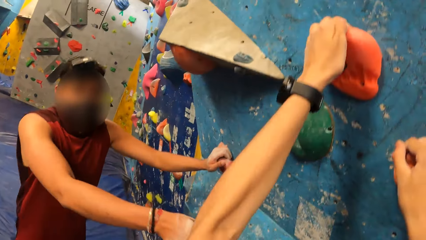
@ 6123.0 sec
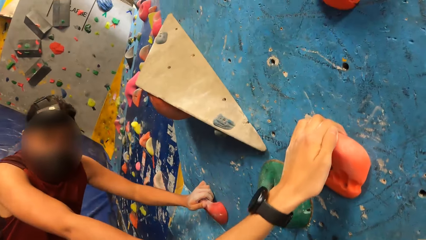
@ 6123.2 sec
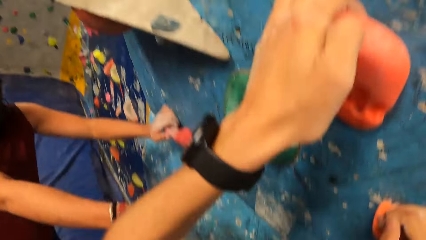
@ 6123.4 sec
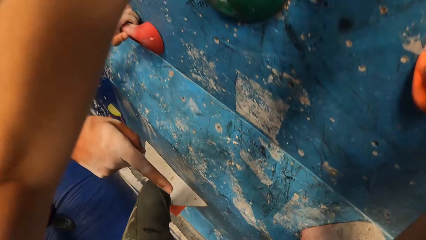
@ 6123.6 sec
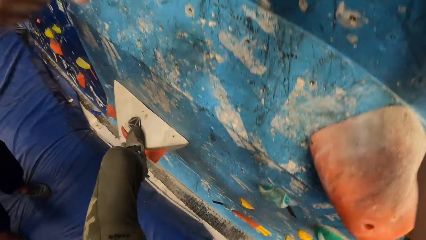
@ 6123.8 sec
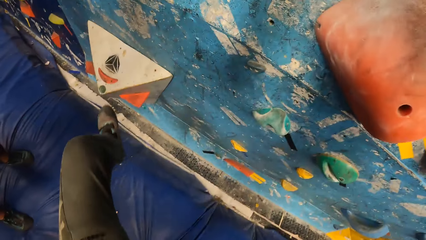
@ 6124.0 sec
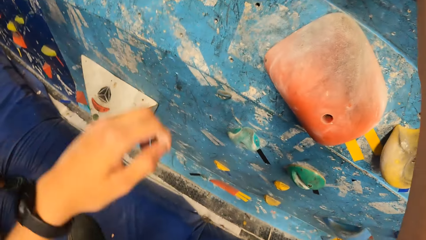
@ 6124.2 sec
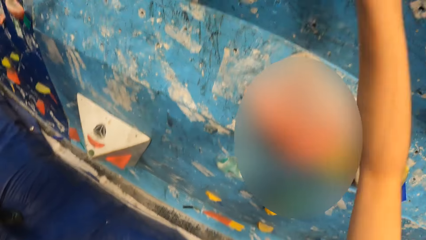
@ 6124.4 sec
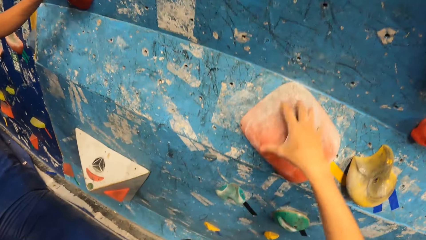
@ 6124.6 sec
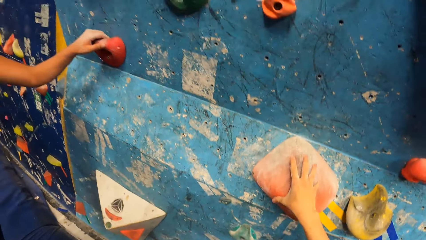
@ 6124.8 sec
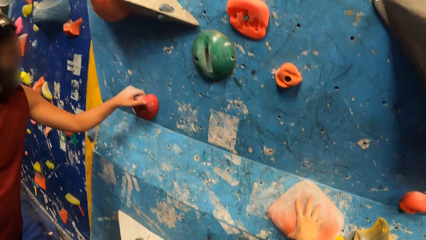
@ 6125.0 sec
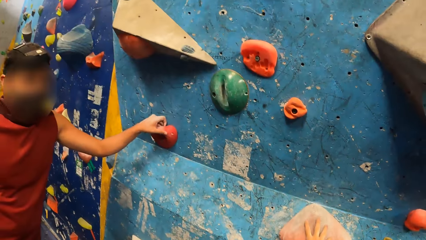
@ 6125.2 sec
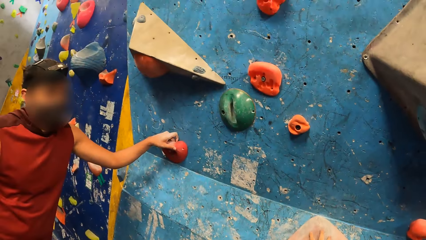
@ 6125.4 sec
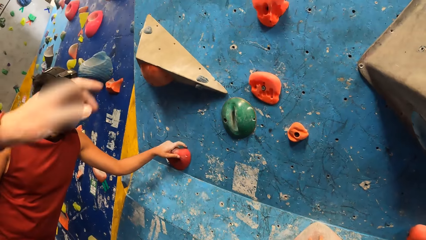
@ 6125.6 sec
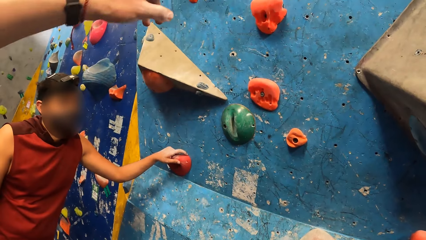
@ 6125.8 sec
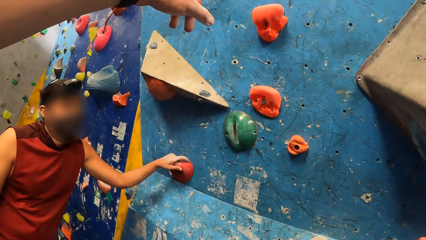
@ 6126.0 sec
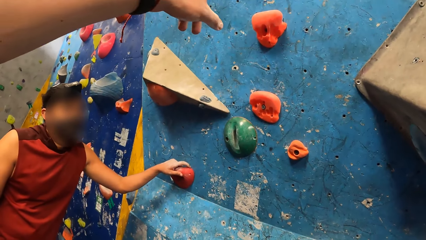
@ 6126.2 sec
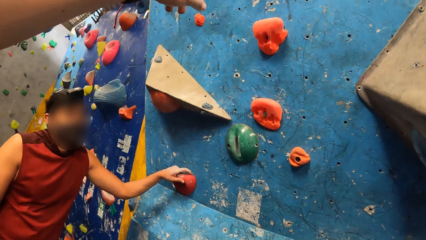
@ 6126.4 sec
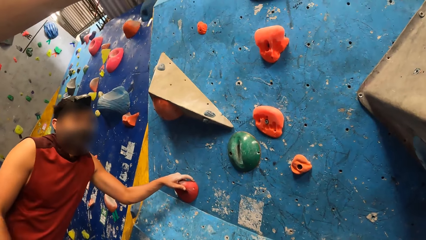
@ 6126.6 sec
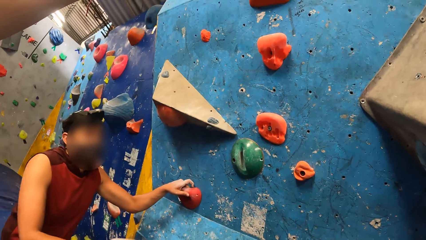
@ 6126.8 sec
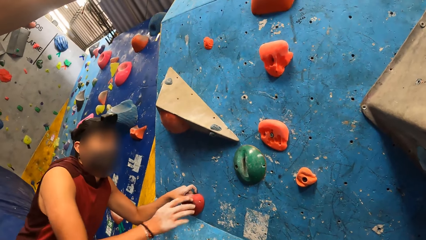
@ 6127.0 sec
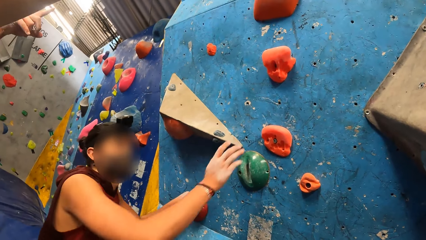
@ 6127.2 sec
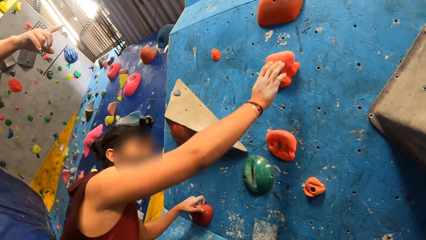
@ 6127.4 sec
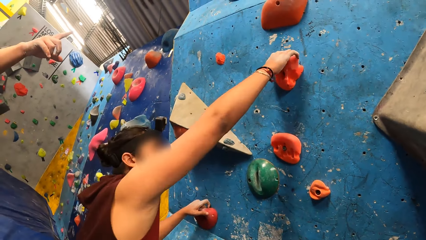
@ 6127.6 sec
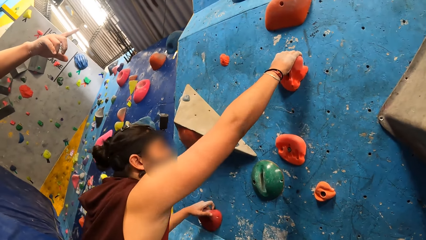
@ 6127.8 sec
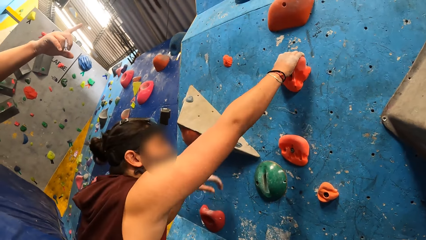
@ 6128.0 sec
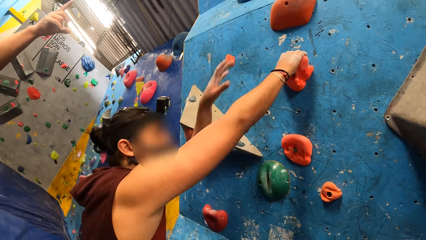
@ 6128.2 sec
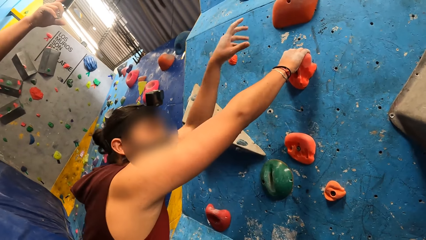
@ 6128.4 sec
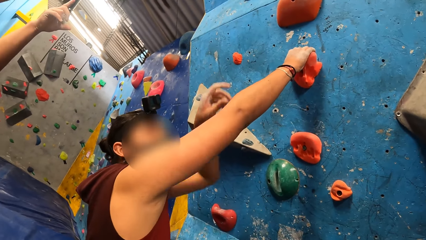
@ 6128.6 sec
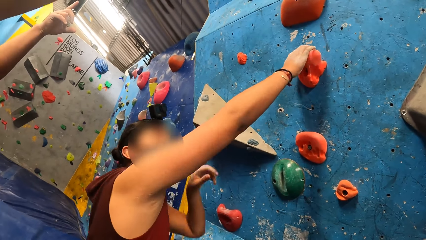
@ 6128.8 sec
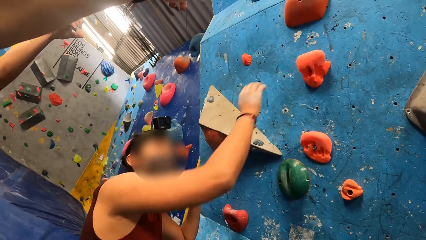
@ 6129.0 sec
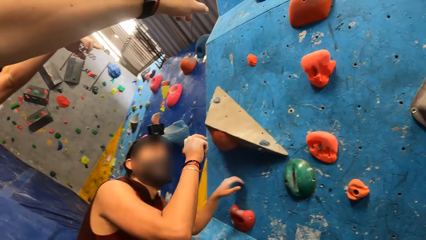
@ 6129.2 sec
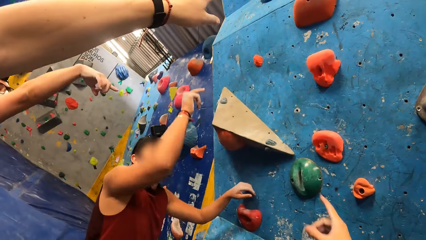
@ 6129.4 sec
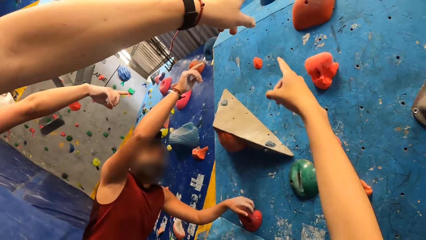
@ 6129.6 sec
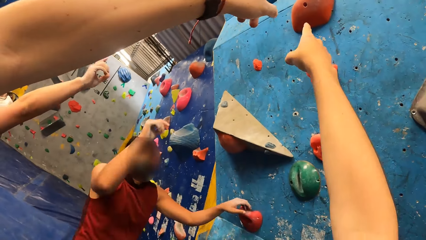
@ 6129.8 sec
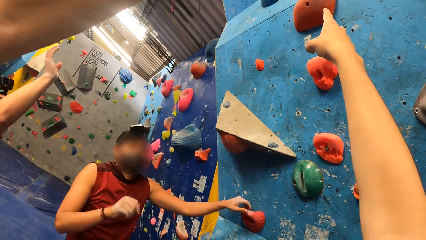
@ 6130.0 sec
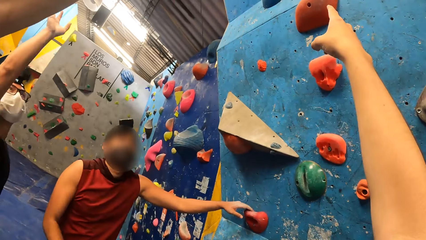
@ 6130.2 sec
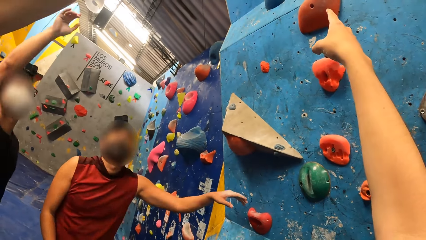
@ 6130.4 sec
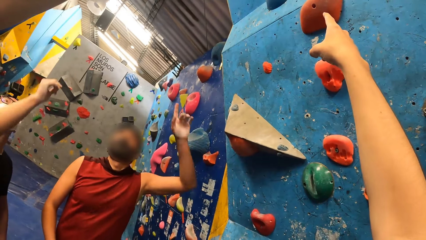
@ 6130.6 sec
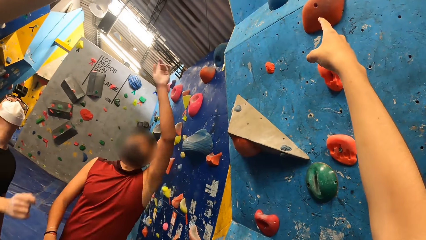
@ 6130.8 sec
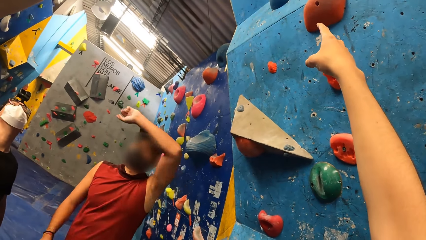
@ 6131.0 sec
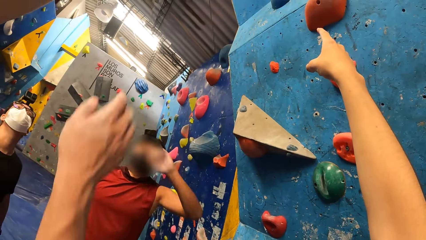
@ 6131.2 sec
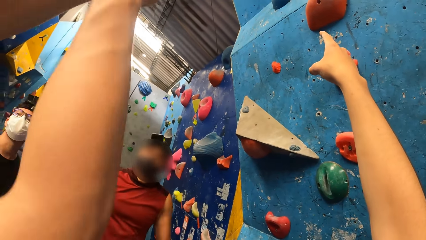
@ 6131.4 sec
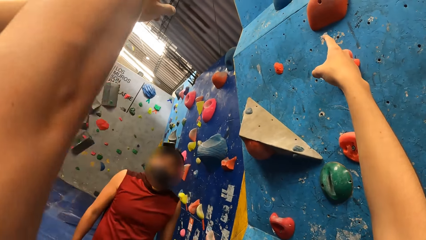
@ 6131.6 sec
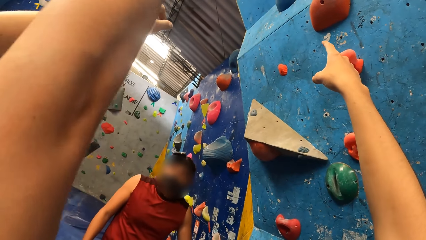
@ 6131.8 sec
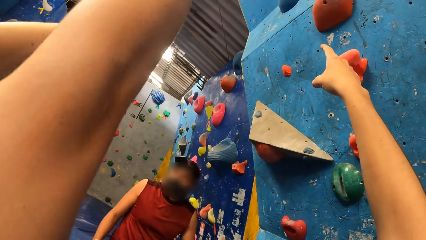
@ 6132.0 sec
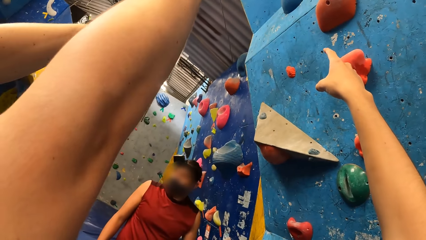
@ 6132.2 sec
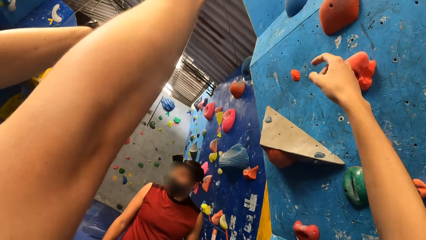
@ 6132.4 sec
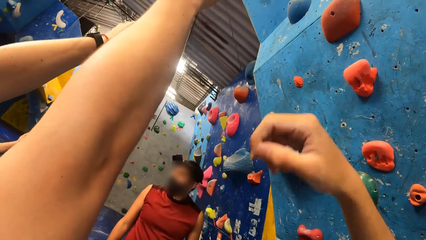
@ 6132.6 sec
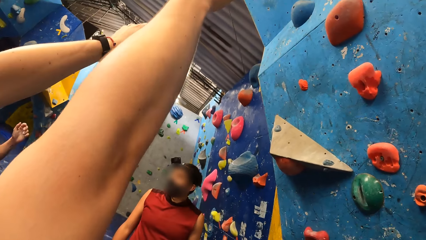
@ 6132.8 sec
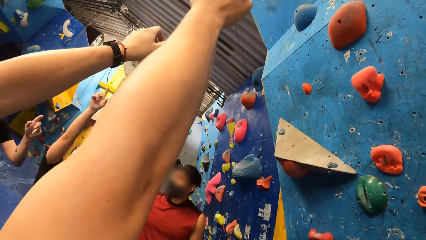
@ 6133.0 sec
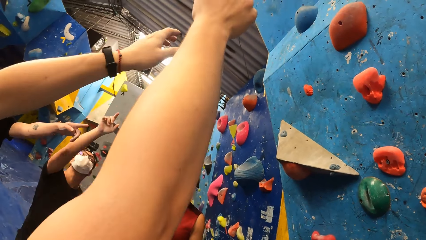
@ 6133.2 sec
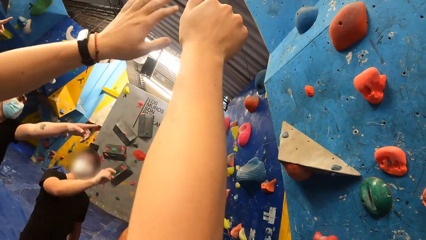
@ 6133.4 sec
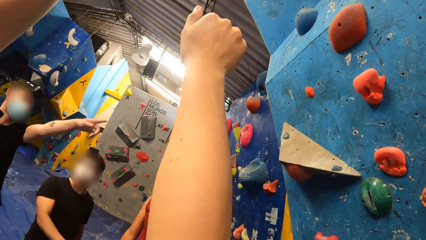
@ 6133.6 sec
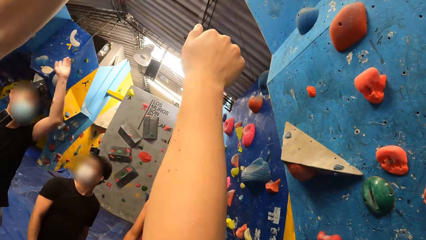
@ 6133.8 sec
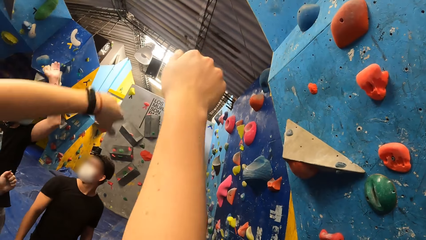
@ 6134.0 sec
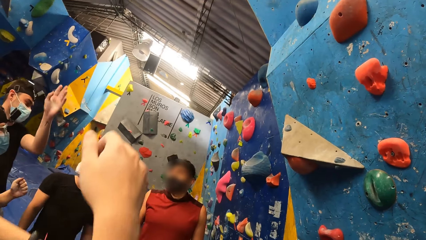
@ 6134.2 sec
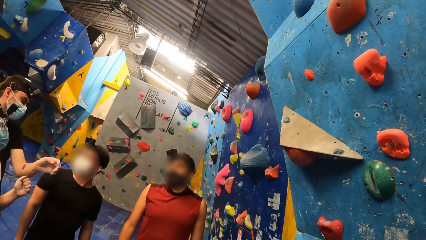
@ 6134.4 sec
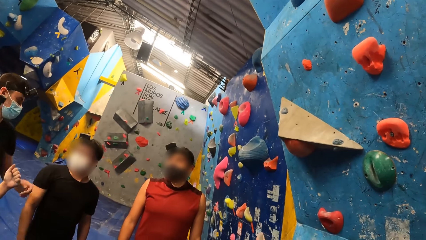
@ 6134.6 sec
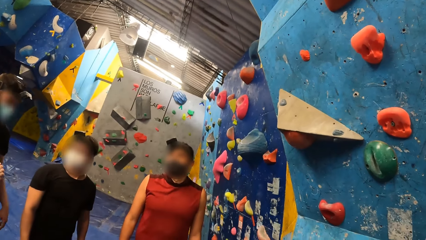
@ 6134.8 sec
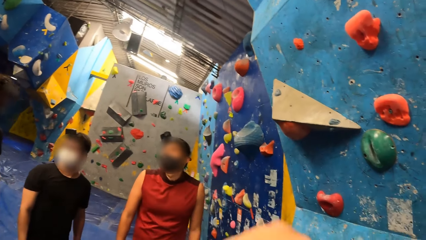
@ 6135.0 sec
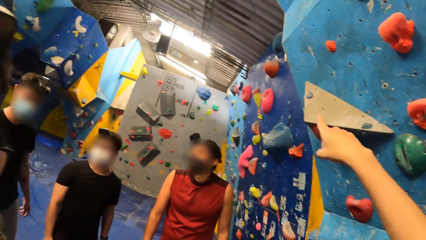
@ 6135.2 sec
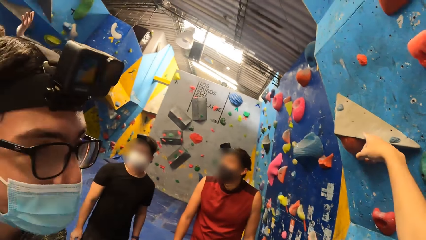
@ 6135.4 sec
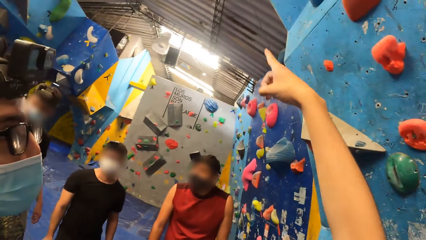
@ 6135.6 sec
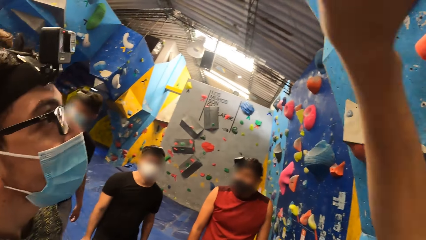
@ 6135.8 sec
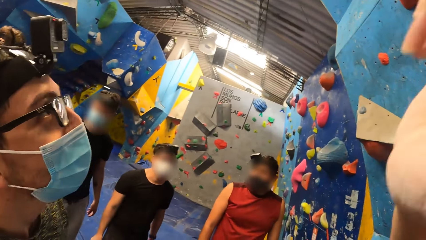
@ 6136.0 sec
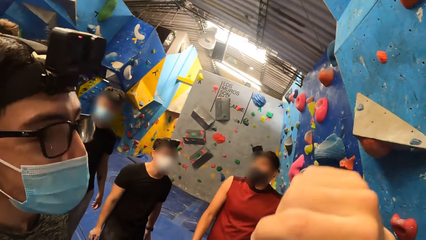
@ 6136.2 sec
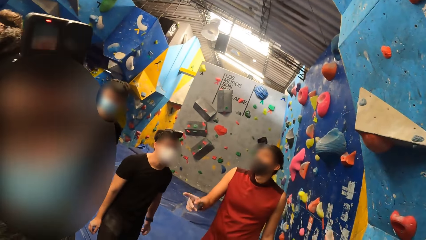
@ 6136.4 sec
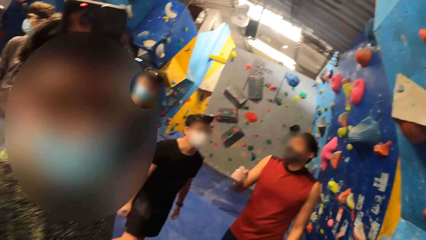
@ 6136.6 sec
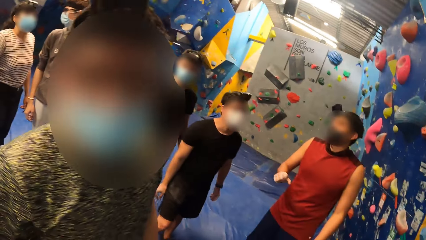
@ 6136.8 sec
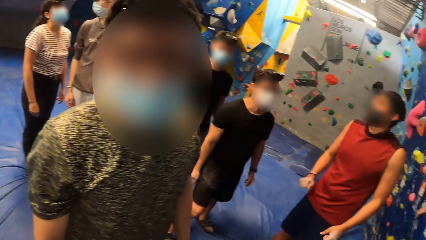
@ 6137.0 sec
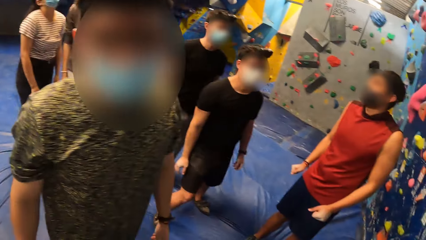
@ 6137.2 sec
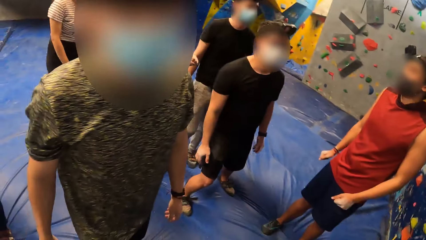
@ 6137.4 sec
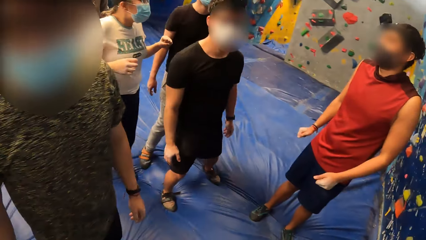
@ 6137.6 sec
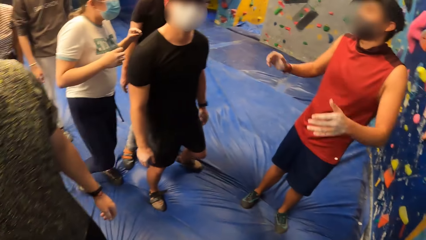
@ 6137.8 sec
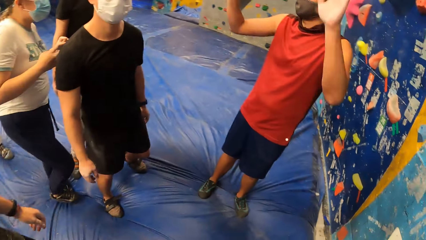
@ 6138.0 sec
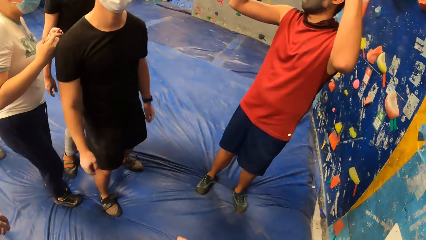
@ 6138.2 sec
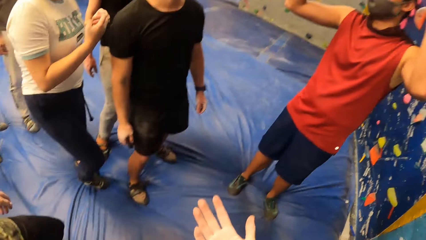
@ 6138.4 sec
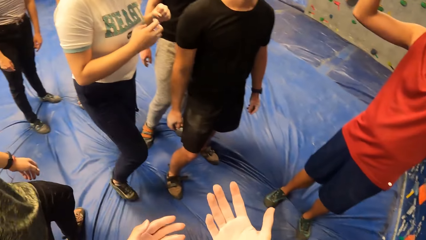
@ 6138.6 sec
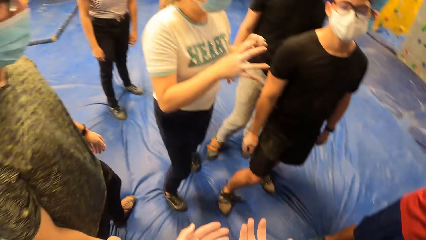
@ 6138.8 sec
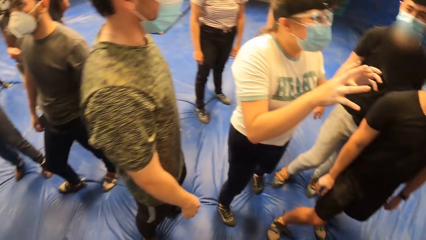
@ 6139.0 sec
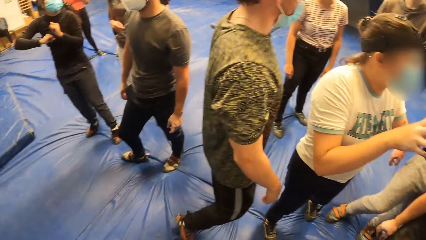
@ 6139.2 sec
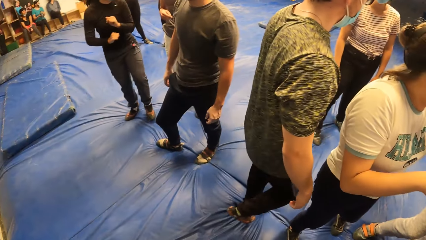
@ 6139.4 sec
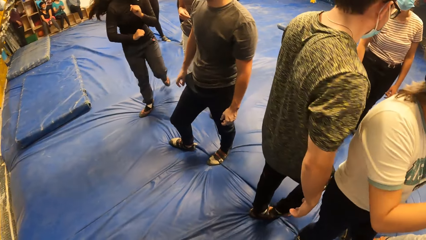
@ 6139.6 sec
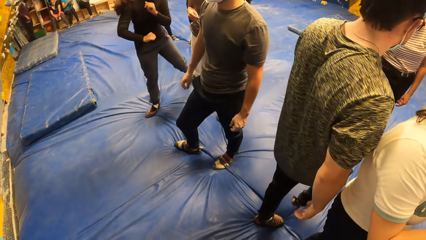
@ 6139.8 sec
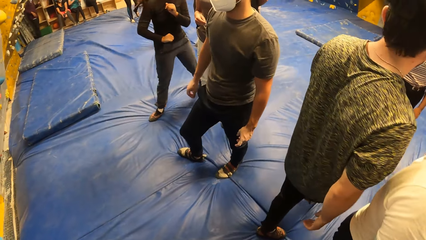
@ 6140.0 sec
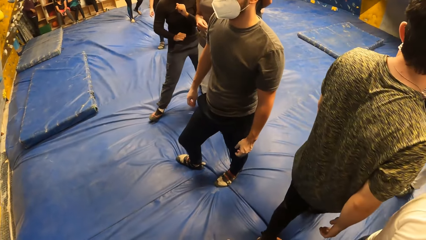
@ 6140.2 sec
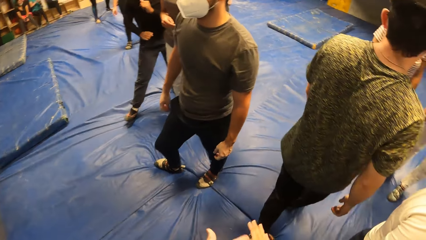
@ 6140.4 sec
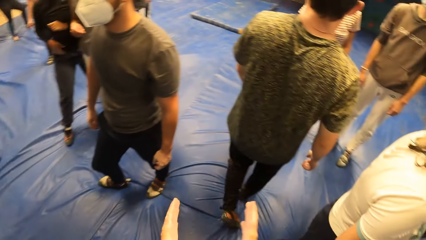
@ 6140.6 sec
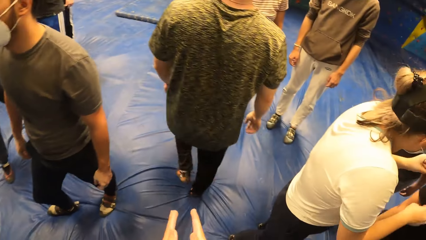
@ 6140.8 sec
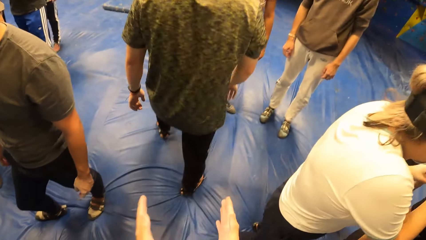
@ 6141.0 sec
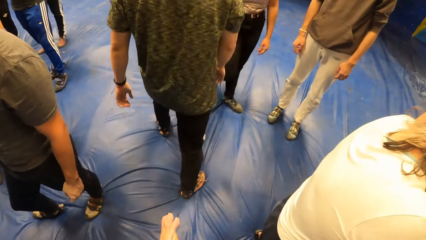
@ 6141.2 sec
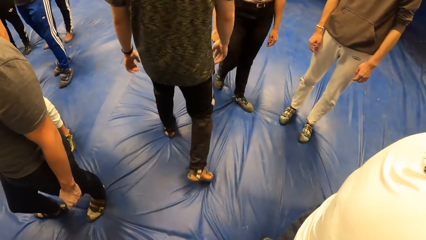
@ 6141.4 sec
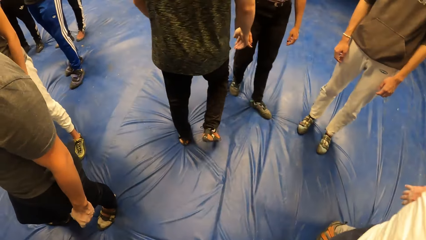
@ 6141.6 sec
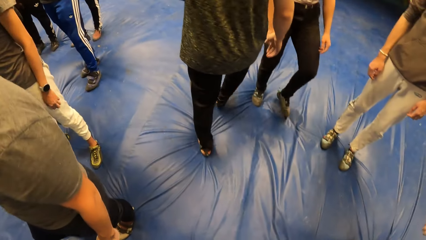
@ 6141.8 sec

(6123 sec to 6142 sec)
The camera wearer climbs the climbing board. A man holds the climbing handle and gestures his hand. The camera wearer steps off the climbing board. He descends the climbing board. He touches a mold with his right hand. The man climbs the climbing board. The man holds the mold with his right hand. The man pulls his hand off the climbing handle. The camera wearer gestures his hand. He interacts with the group of people. The man lowers his hand. The man pulls his hand off the climbing handle and gestures his hand. The camera wearer gestures his hand. He lowers his hand. Another man lifts his hand and drops his hand. The camera wearer gestures his hand. The other man walks on the bouncing mat. A woman gestures her hand. The camera wearer walks around the room and claps his hands.
